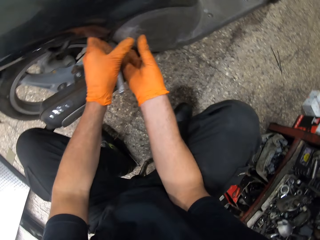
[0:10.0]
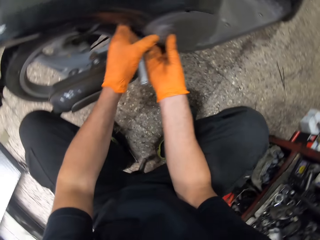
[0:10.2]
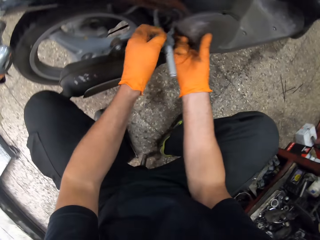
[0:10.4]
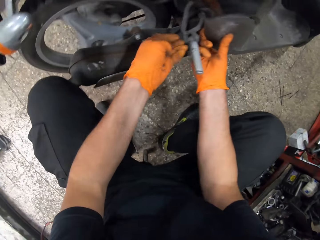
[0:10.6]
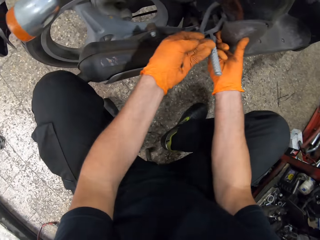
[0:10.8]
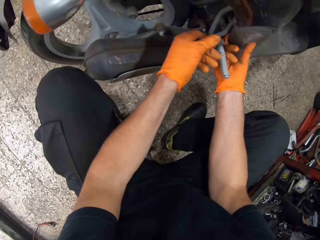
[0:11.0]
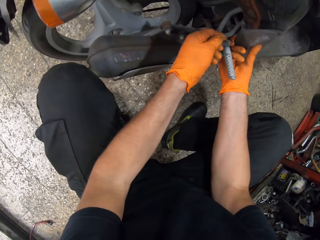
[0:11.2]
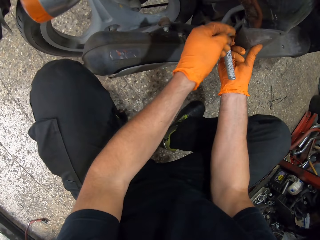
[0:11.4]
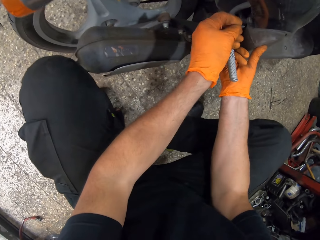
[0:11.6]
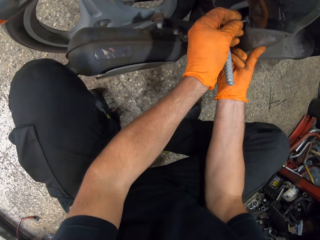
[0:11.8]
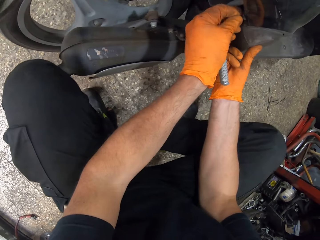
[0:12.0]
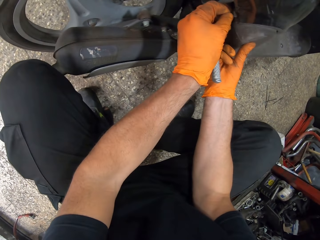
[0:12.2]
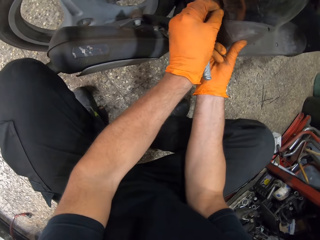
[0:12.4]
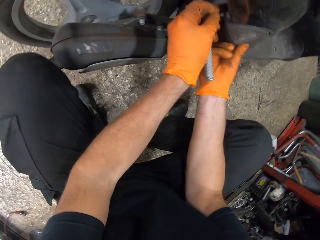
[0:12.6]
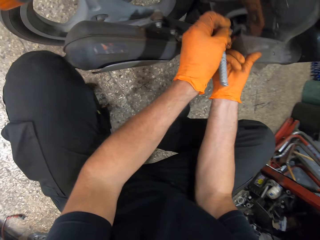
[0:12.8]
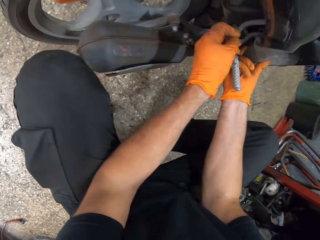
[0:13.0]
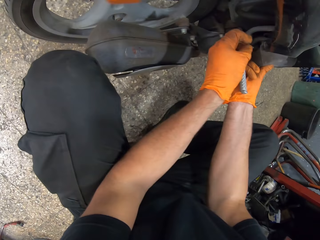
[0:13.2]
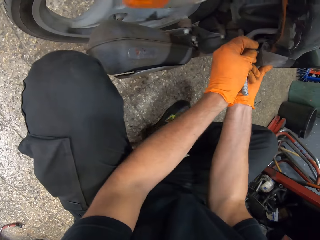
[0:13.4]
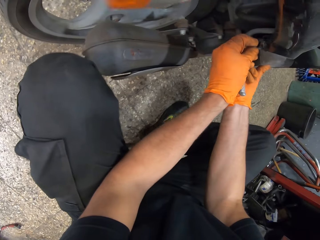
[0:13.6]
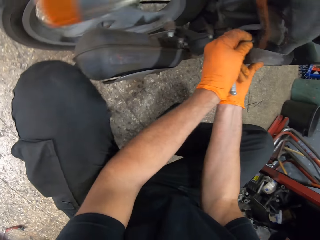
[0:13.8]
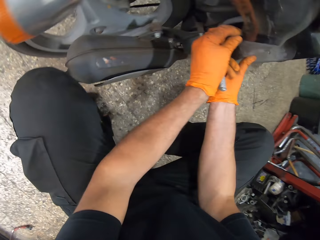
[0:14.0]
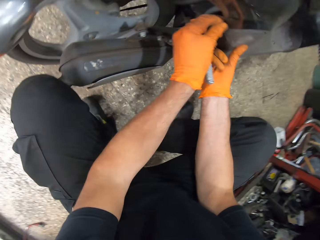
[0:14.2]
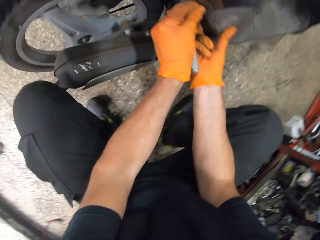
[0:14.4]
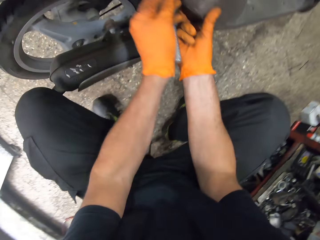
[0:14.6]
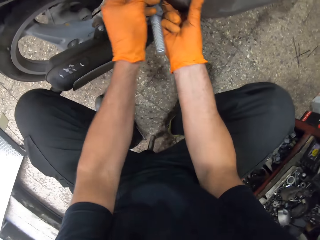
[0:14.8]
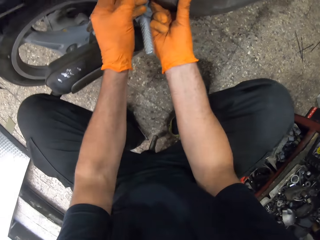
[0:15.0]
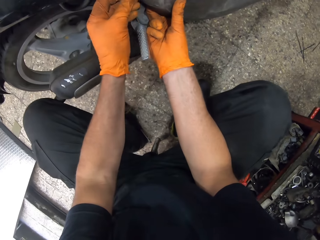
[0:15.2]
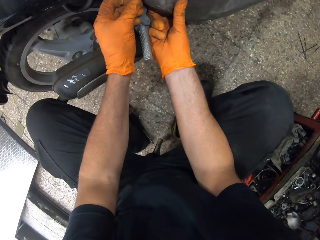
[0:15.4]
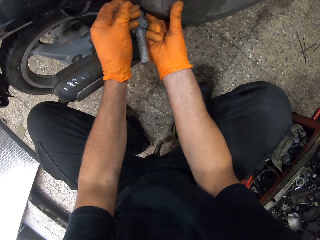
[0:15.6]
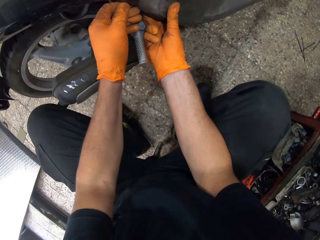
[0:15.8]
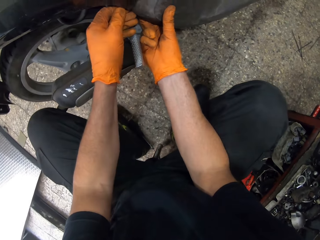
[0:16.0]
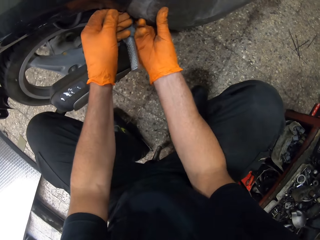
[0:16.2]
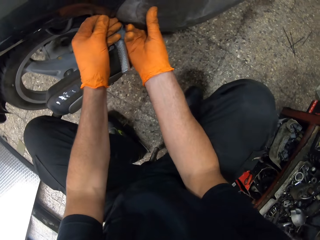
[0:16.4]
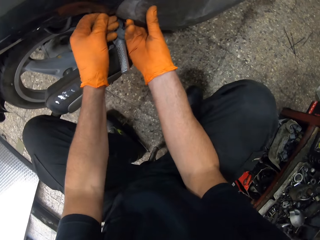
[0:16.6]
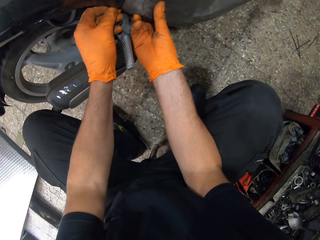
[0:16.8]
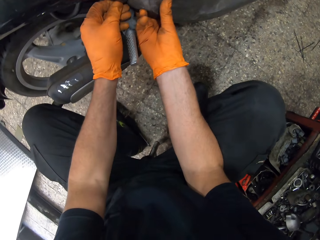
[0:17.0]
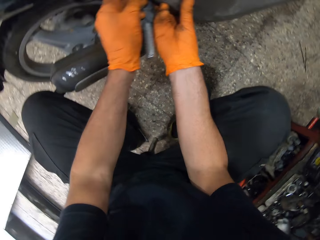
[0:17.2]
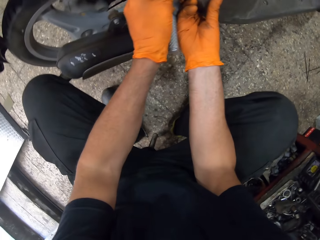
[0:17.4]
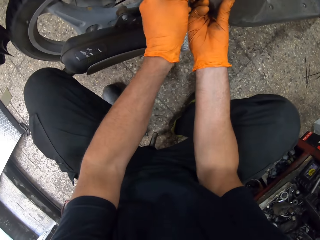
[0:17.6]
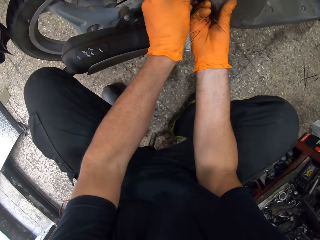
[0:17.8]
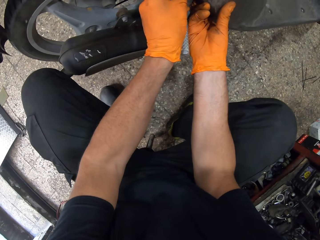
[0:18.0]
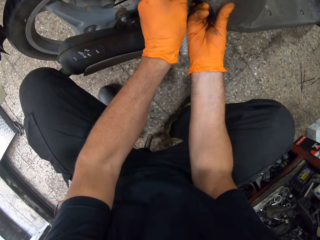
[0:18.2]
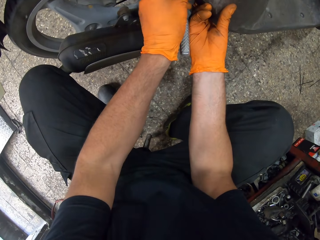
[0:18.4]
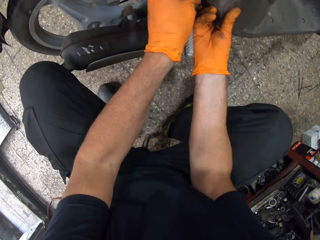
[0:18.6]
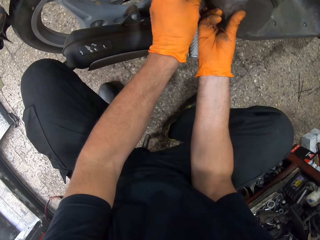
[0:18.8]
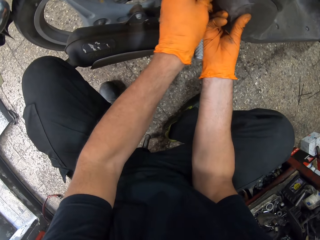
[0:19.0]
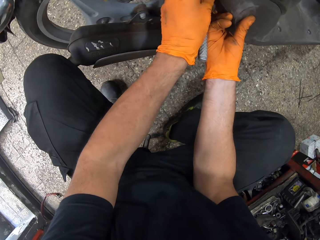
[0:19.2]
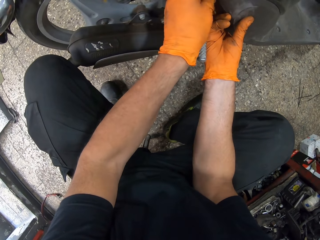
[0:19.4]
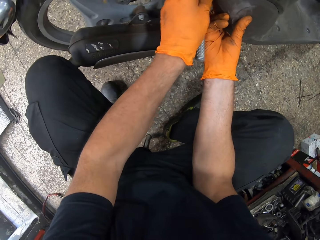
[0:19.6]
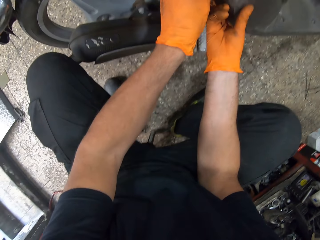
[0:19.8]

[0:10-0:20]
The camera wearer puts a bolt in his left hand into the scooter bike engine cooling fan cover with both hands. He screws the bolt with his left hand.

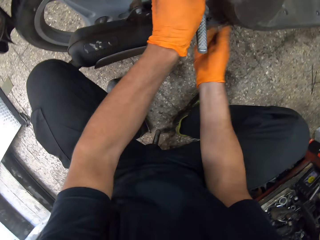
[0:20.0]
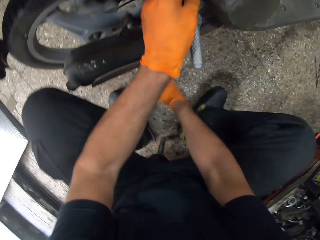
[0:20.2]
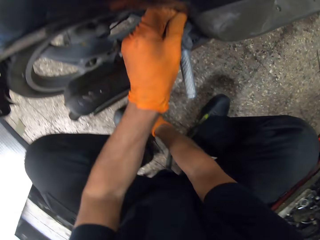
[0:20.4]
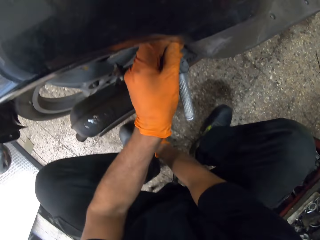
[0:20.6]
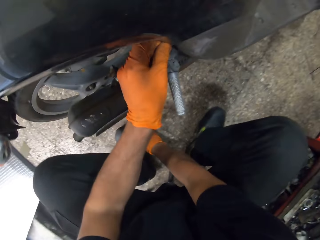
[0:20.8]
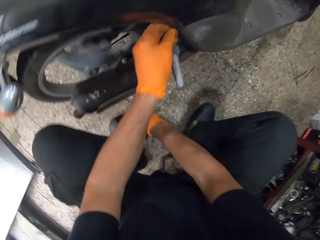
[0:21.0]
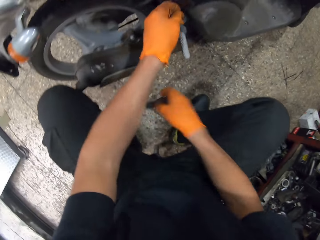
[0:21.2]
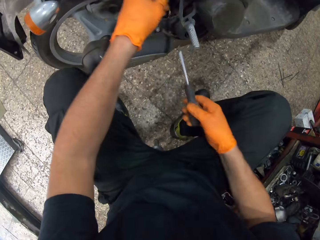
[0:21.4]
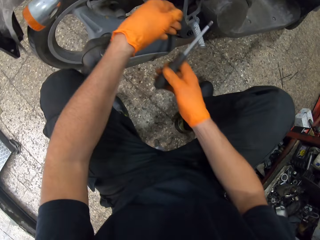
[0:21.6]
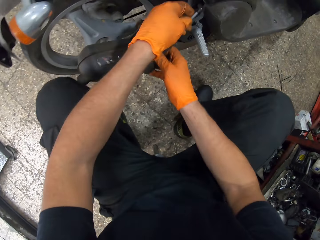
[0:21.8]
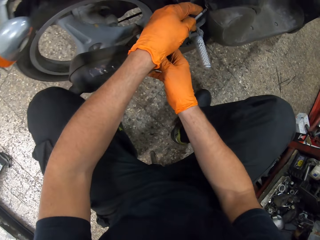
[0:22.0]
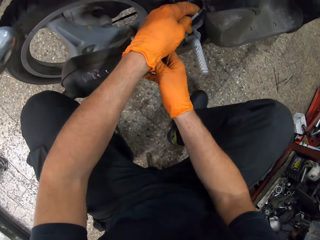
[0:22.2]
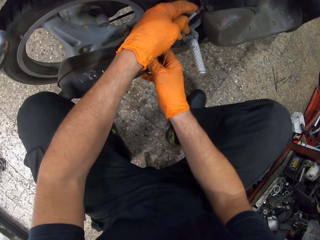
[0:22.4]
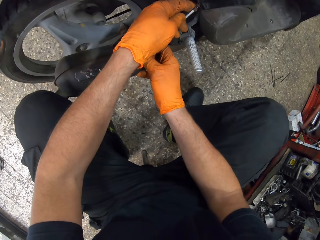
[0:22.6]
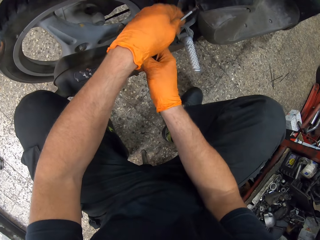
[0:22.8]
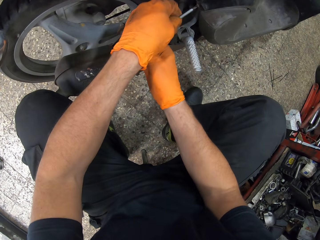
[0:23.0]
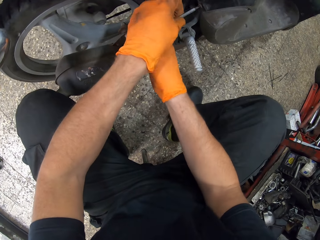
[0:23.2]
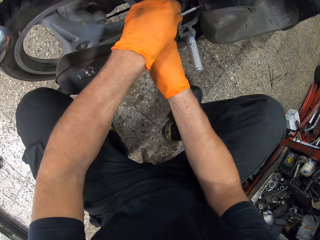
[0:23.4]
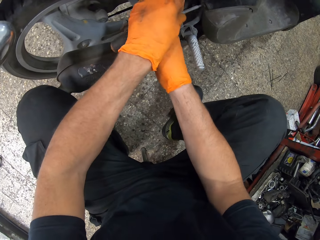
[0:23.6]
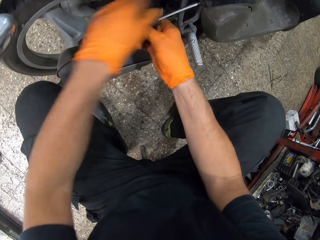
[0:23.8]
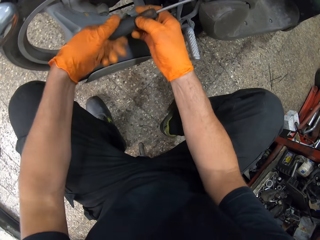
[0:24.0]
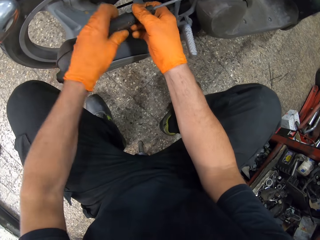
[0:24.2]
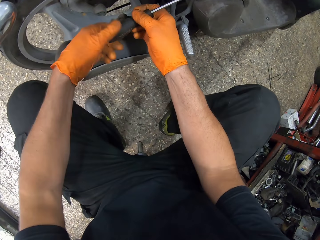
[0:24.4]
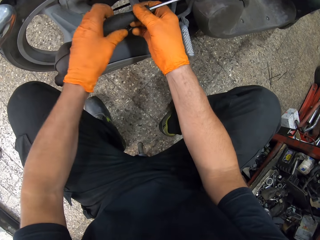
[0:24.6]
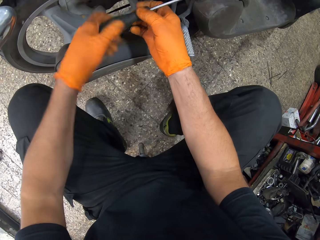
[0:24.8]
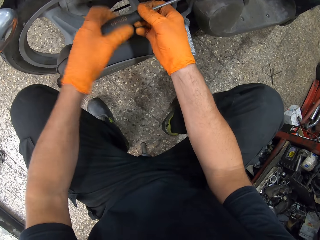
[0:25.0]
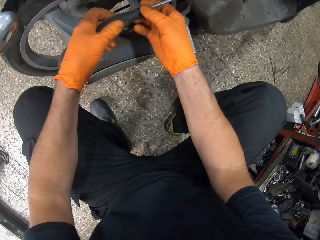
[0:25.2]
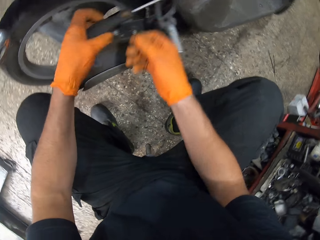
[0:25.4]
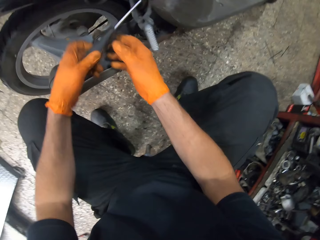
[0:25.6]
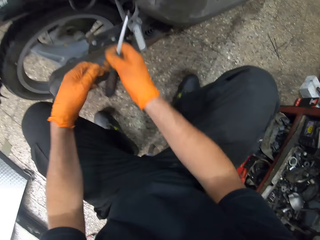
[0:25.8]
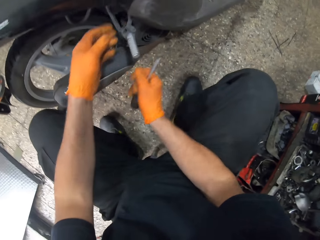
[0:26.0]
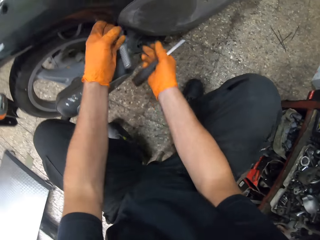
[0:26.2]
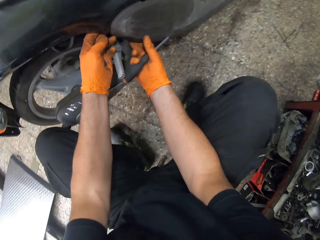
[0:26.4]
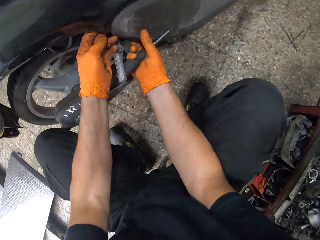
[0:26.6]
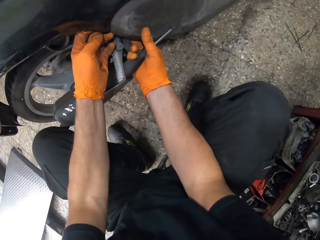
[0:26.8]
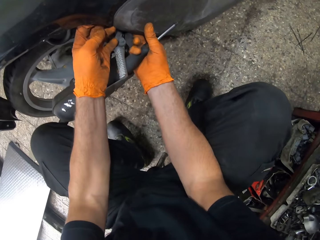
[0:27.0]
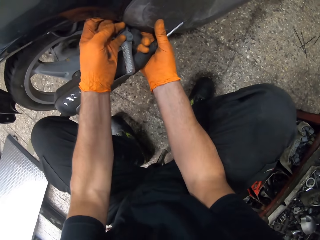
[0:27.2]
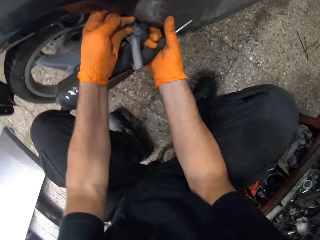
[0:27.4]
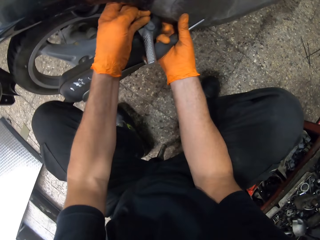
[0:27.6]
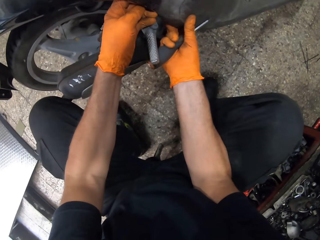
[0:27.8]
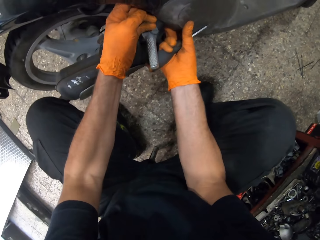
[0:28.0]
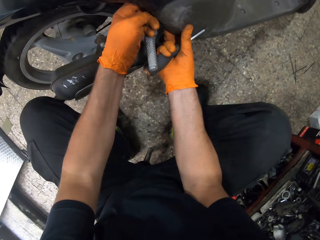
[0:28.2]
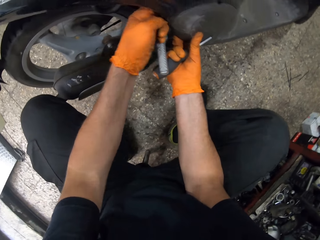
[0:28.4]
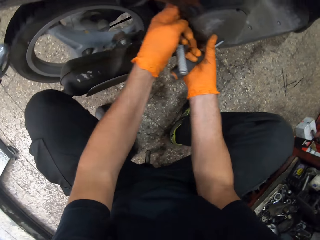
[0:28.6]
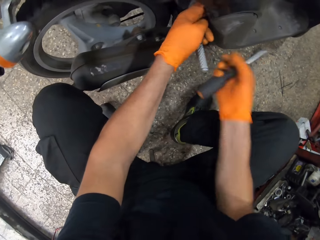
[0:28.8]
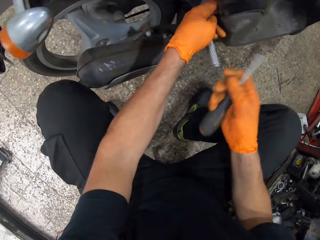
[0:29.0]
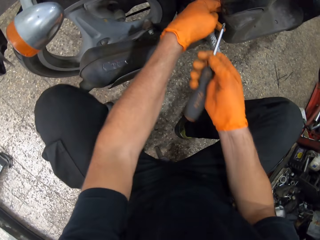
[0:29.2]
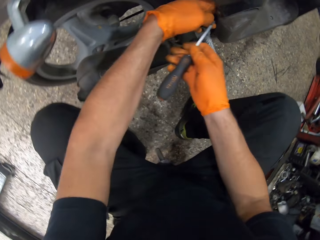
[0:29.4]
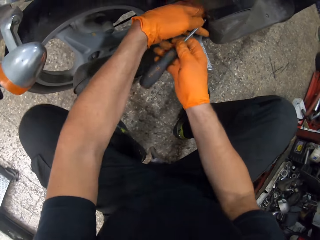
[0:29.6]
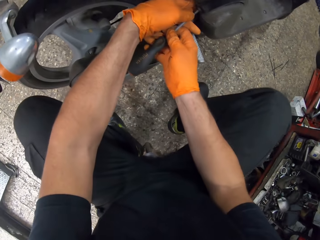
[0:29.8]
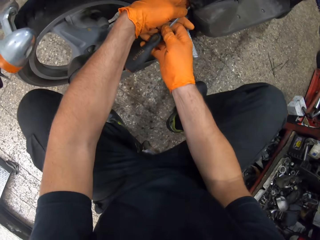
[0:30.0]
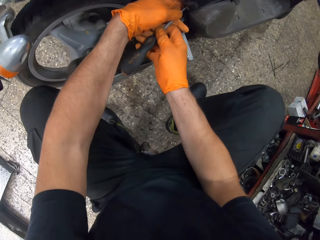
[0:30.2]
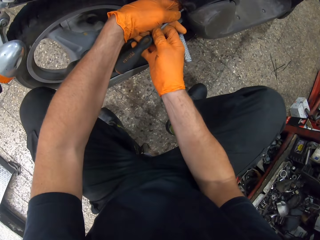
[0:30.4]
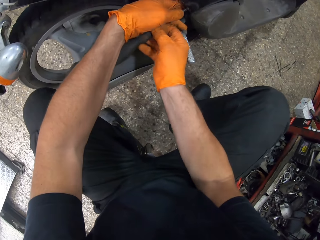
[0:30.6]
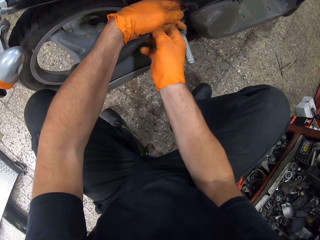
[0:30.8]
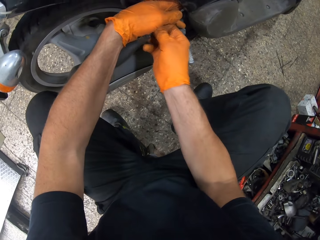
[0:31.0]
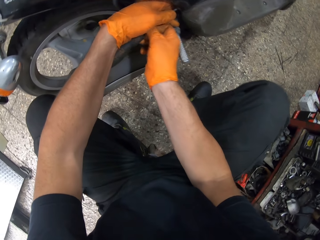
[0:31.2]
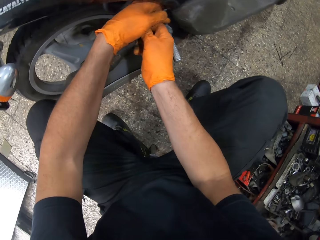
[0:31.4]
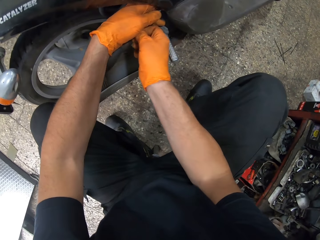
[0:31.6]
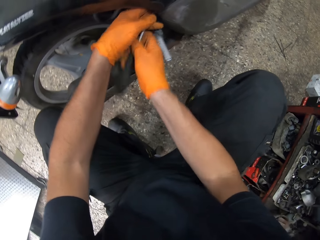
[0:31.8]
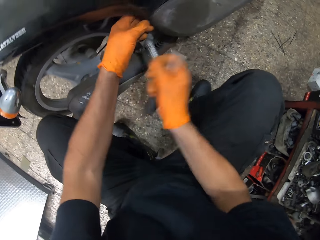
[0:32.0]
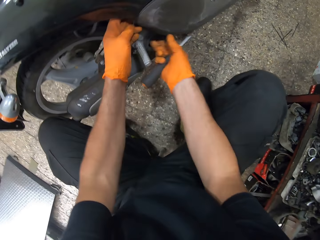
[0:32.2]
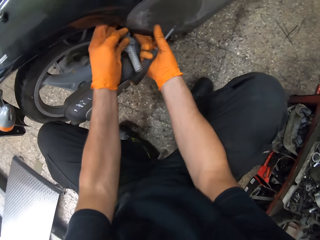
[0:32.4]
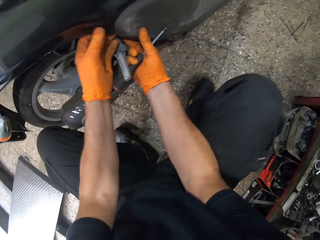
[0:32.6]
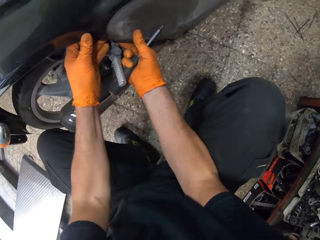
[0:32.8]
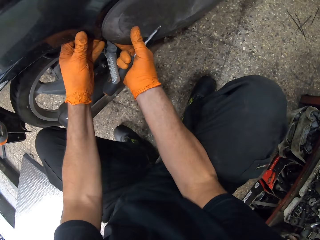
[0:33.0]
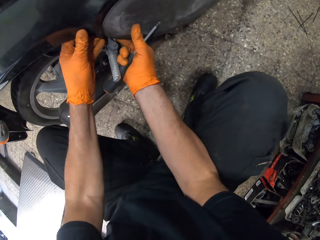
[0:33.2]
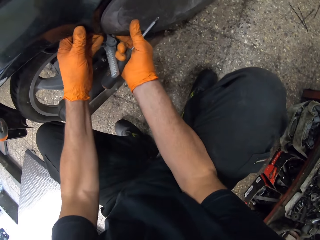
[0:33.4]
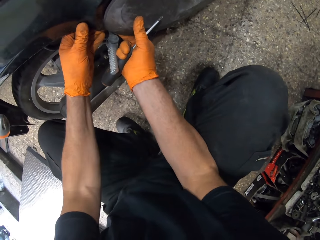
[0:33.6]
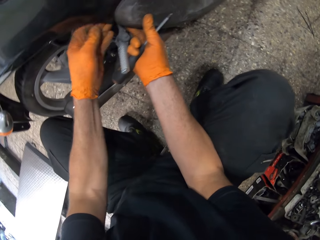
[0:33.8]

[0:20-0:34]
The camera wearer picks up a screwdriver from the ground with his right hand. He screws the bolt in the scooter bike engine cooling fan cover with both hands. He untightens the screw. He removes his right hand from the screwdriver. He passes the screwdriver from his left hand to his right hand. He touches the scooter bike engine cooling fan cover with both hands. He screws the bolt in the scooter bike engine cooling fan cover with both hands. He touches the scooter bike engine cooling fan cover with both hands and pulls the scooter bike engine cooling fan cover with a finger in his right hand.
